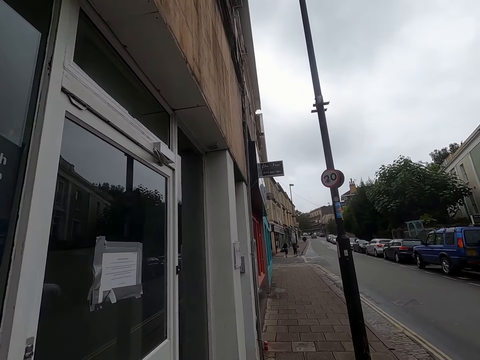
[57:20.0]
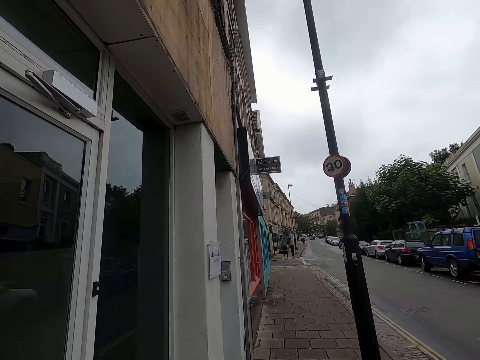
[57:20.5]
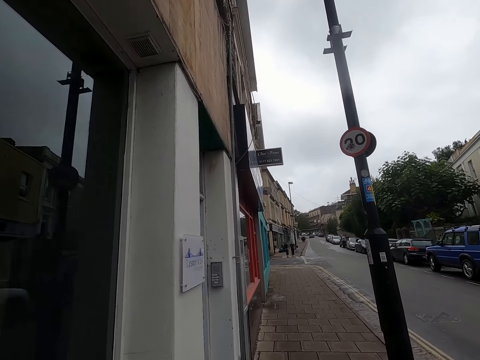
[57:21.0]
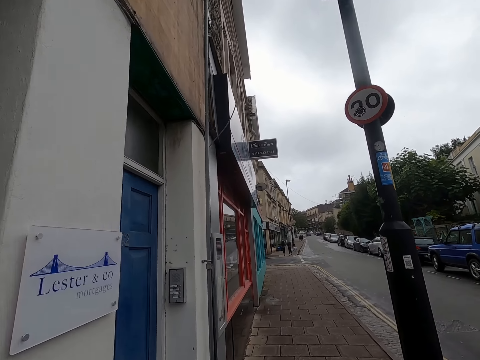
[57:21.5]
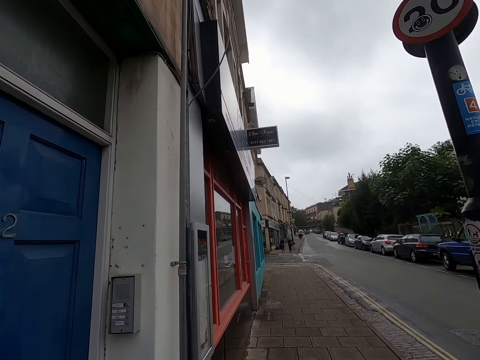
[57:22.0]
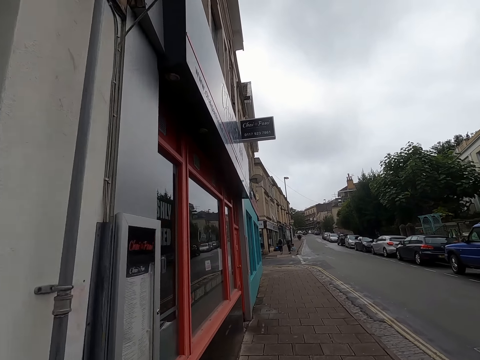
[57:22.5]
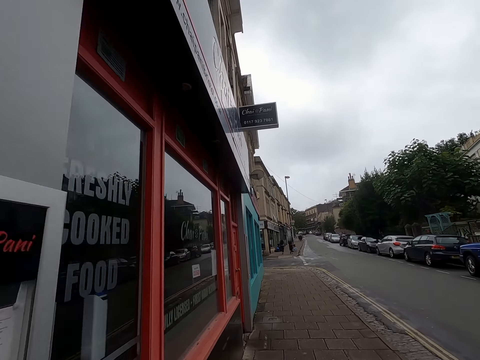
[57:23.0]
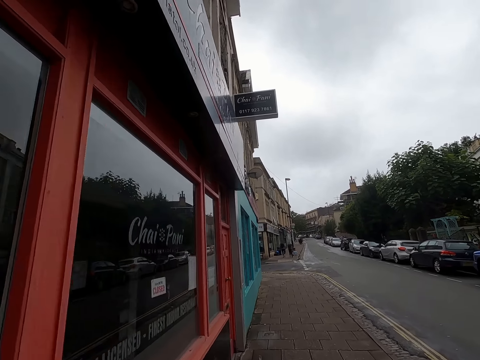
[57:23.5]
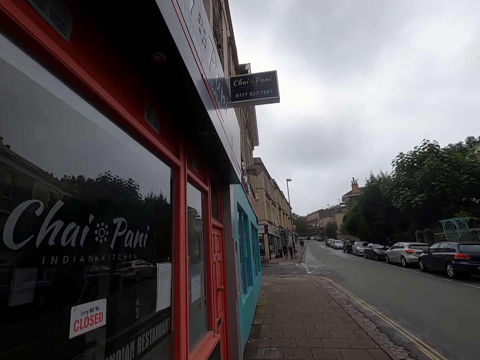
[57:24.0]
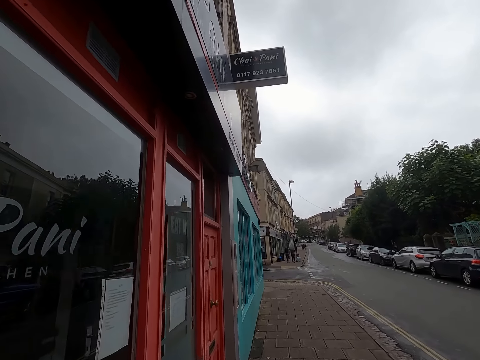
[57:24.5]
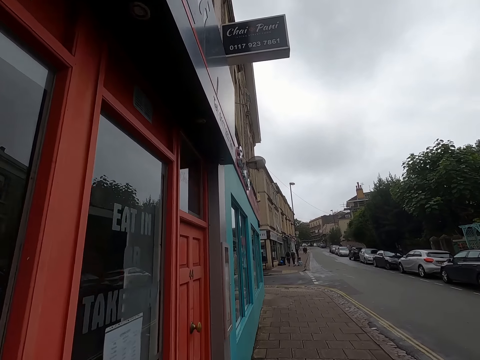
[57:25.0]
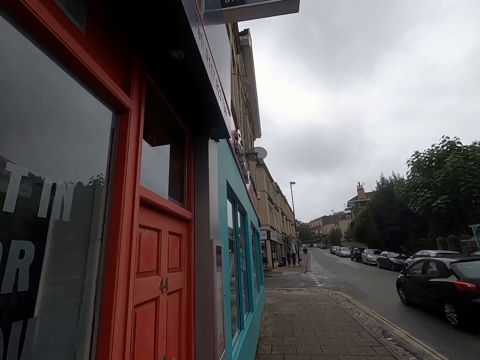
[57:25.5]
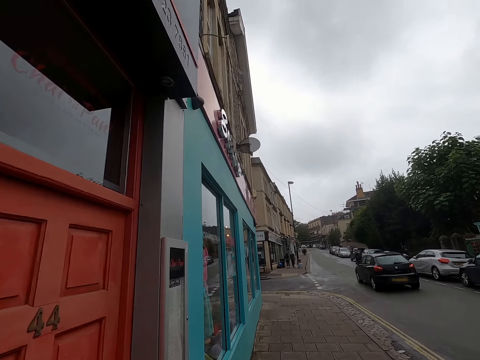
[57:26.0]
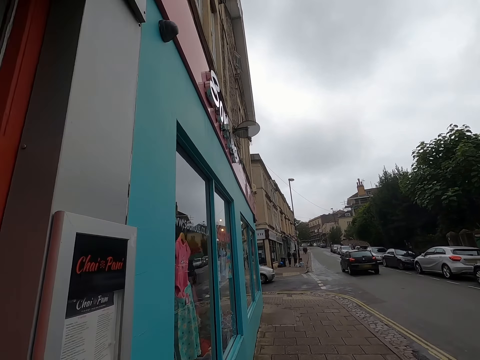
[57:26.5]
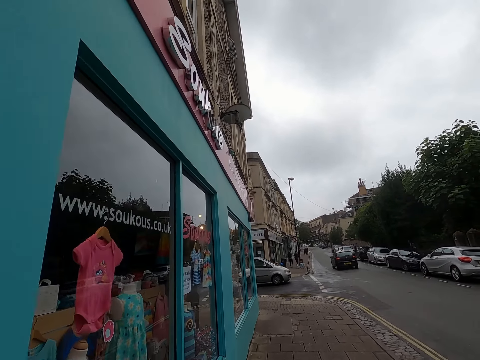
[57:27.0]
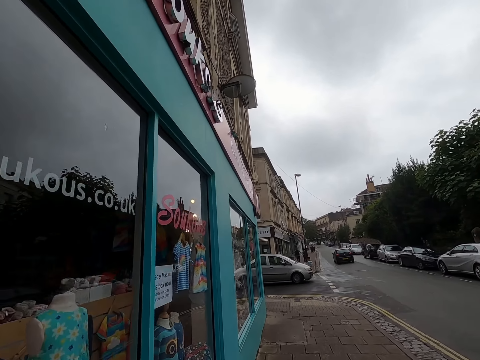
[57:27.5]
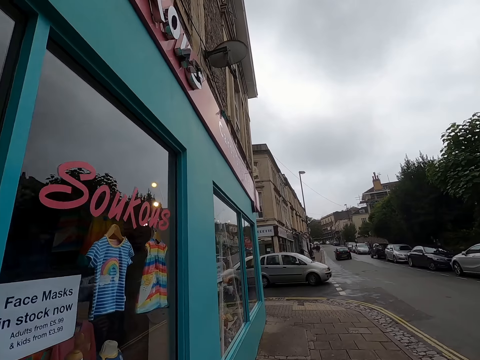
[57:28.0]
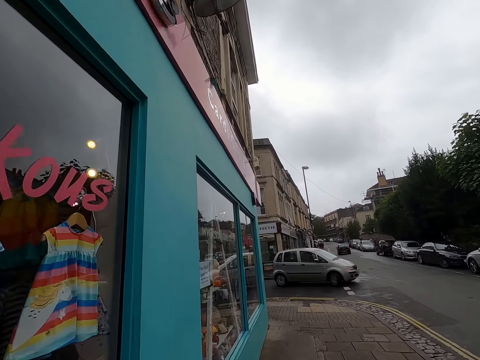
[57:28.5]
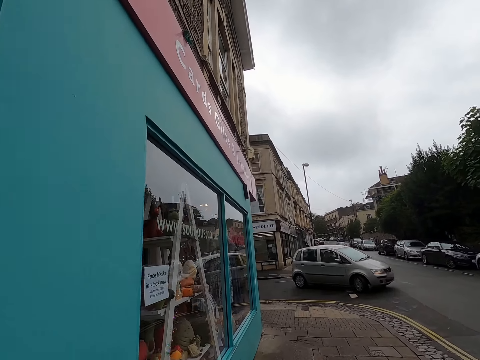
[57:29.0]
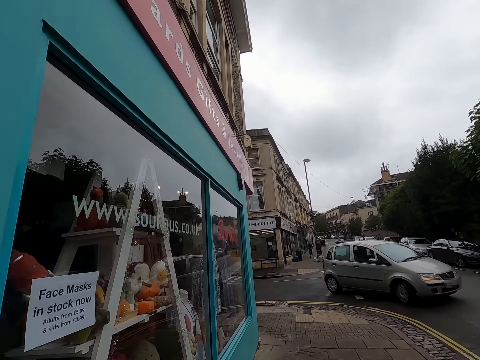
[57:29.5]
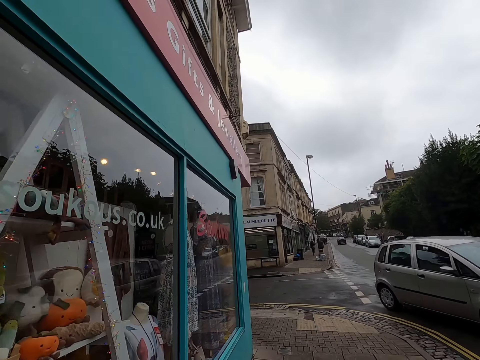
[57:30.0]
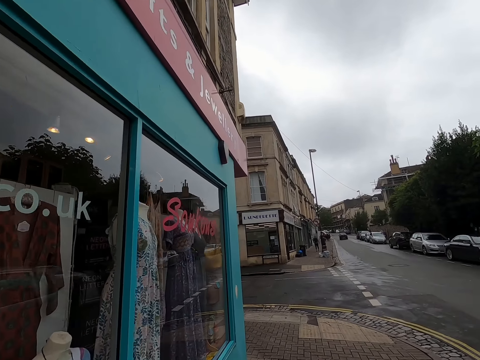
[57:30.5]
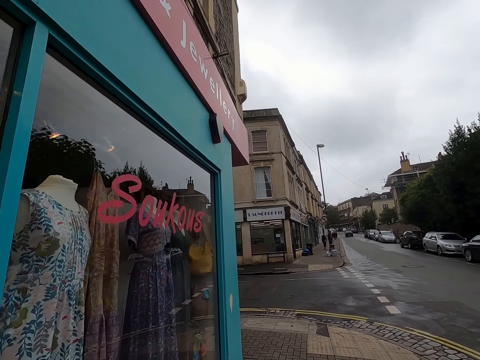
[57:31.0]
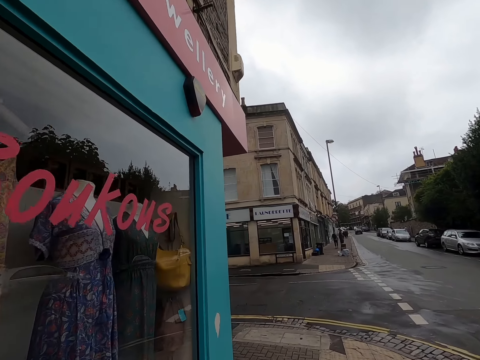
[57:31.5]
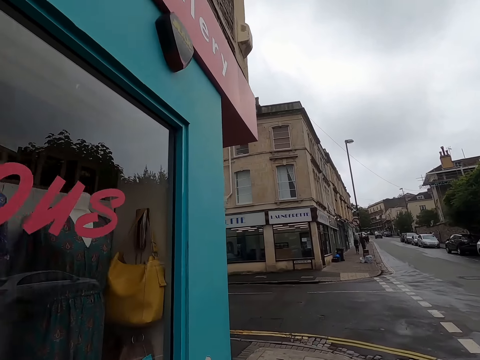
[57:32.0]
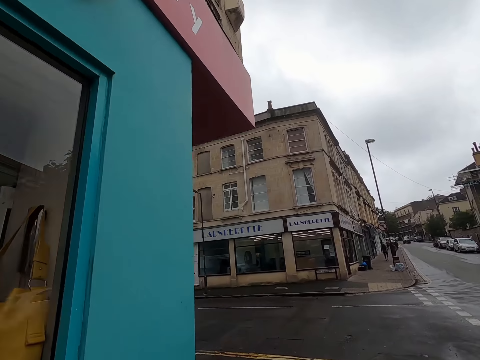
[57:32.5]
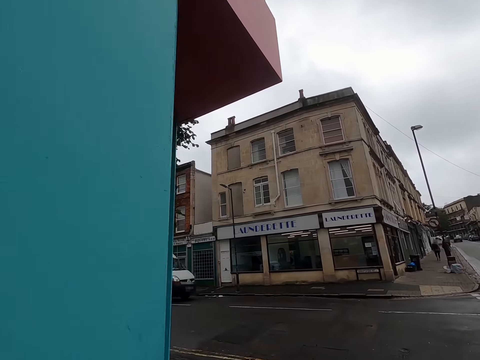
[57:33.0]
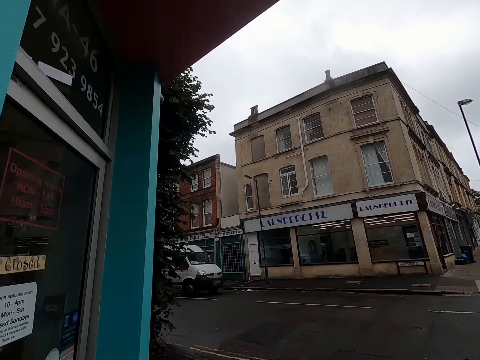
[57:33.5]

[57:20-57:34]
A black car drives past the camera wearer. A grey car drives past the camera wearer.

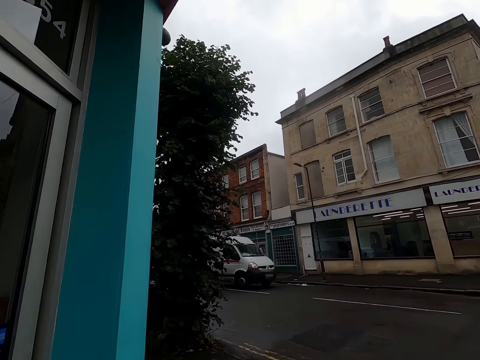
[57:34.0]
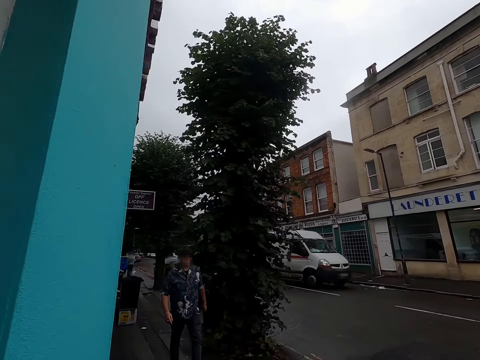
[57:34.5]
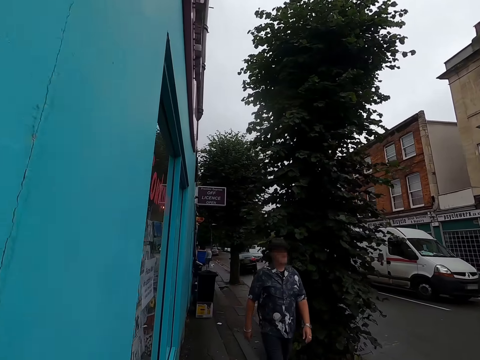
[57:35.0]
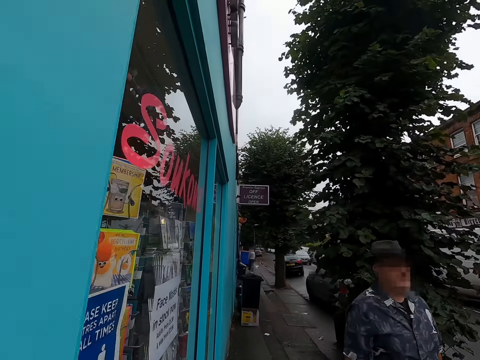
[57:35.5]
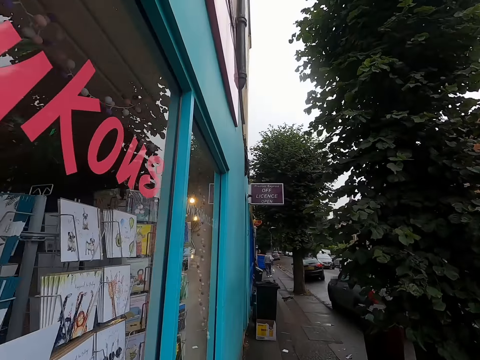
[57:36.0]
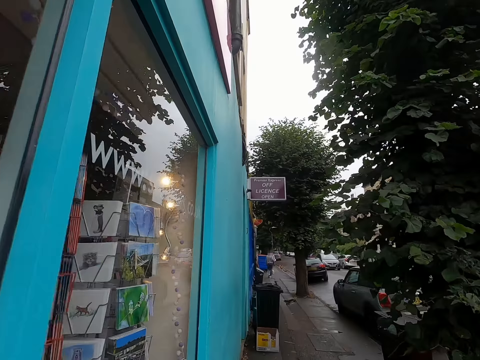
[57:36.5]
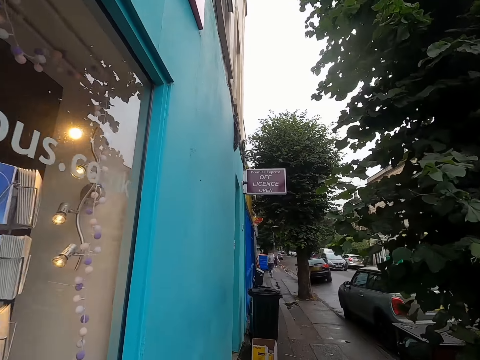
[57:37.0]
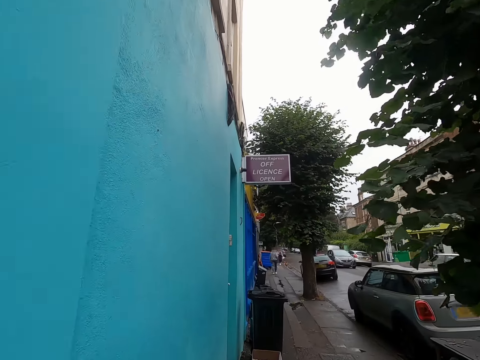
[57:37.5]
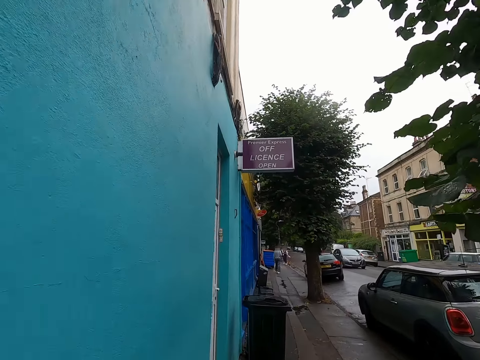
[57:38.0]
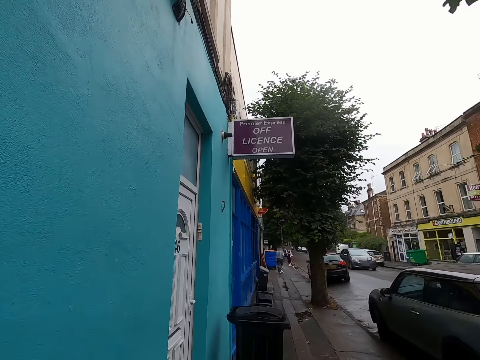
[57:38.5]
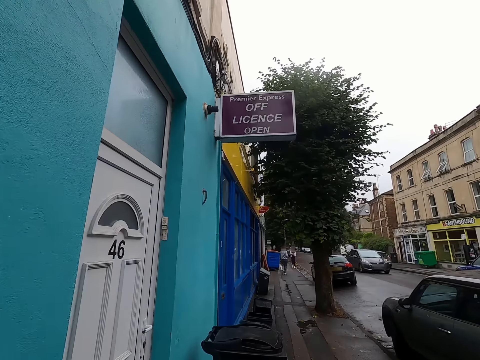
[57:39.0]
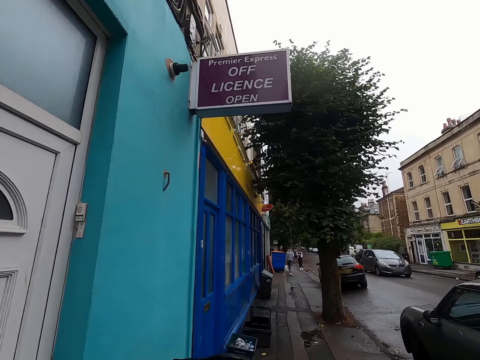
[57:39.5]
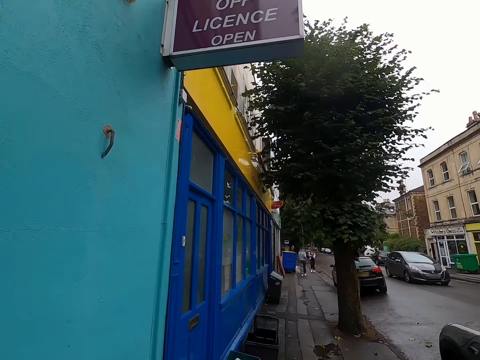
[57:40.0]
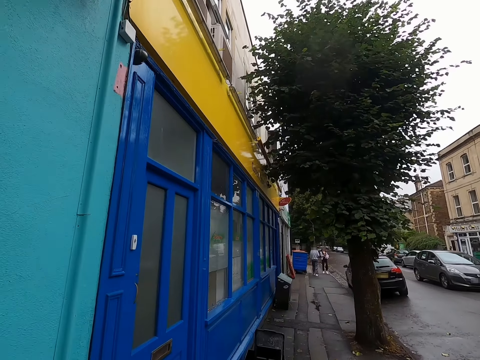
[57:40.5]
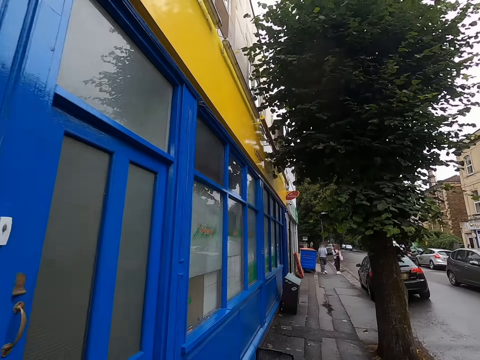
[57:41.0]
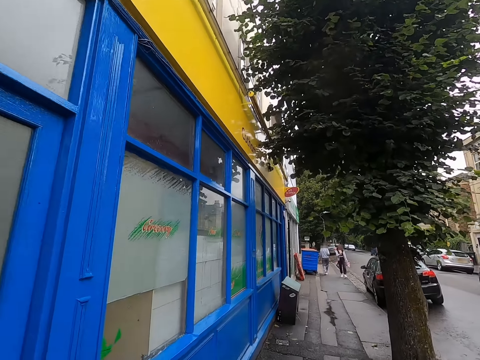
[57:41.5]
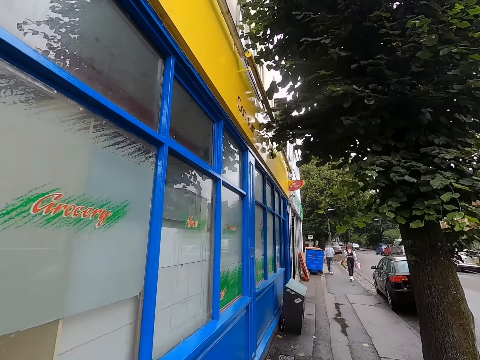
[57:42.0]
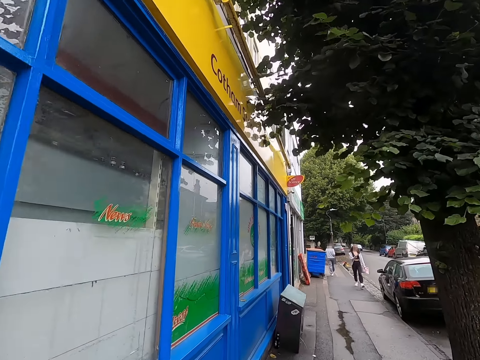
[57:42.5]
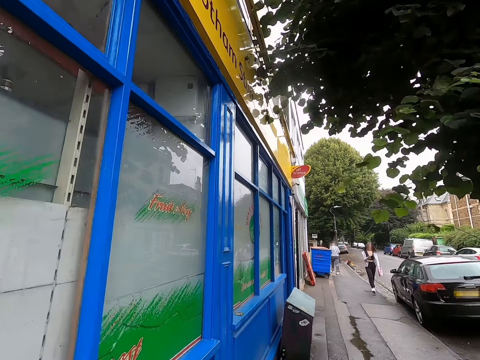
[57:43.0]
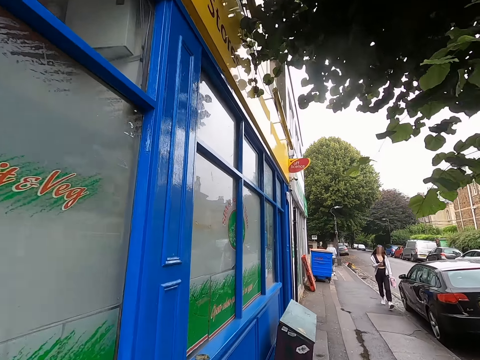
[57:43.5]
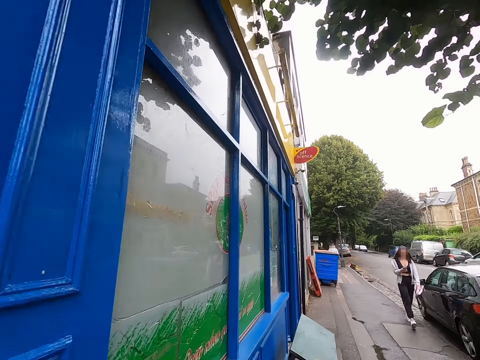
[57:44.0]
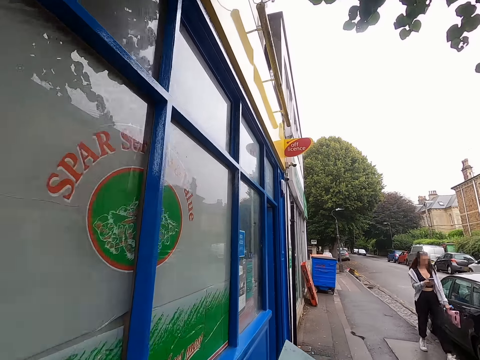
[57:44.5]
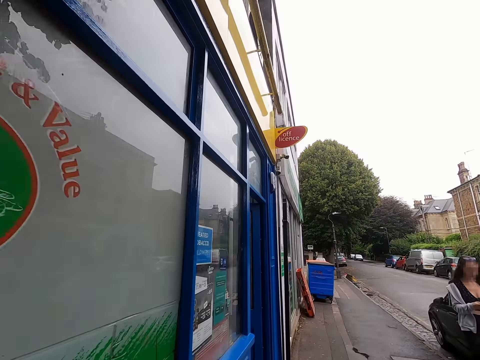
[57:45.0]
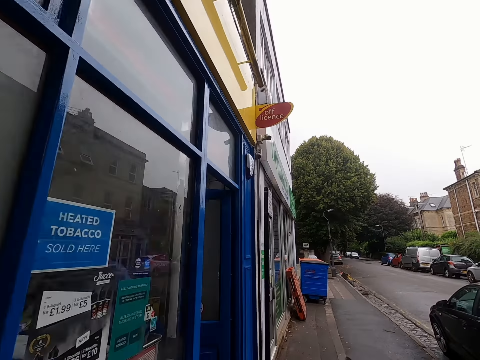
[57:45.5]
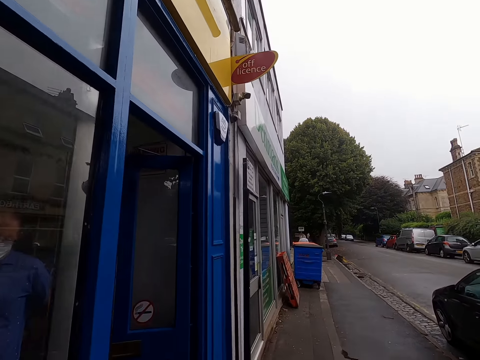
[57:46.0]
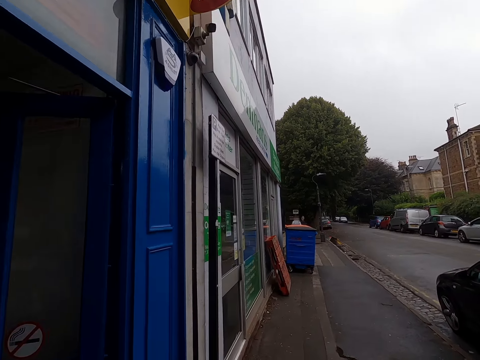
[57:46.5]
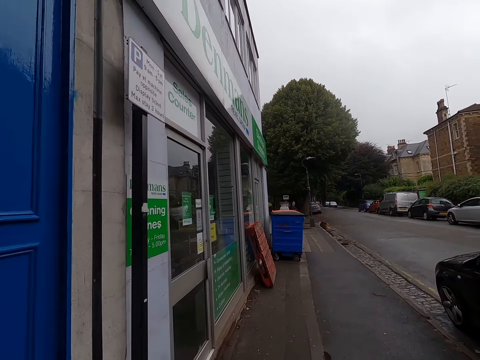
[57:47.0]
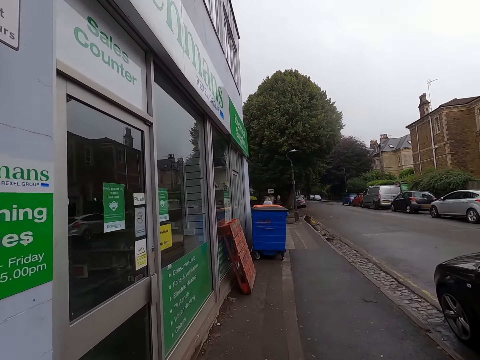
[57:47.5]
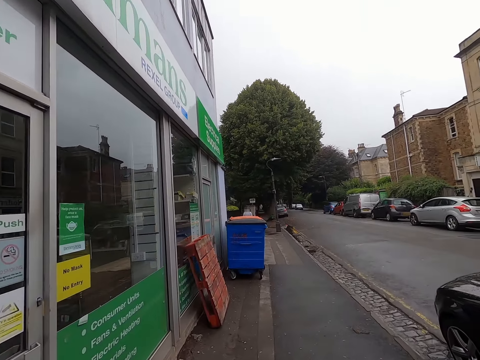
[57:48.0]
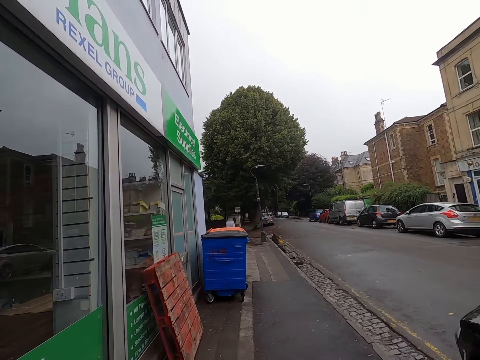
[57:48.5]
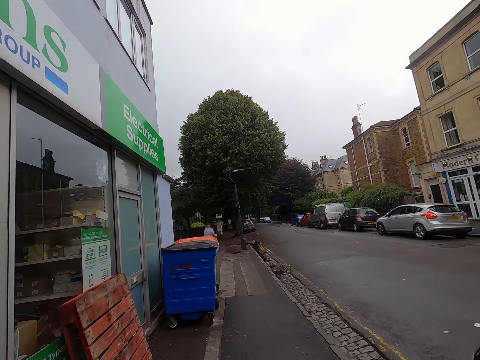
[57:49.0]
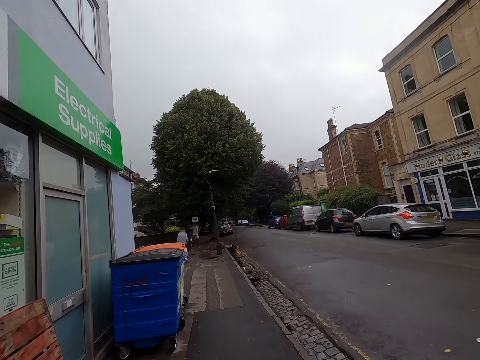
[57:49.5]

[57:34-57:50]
A man walks past the camera wearer. A grey car drives past the camera wearer. A woman walks past the camera wearer.
